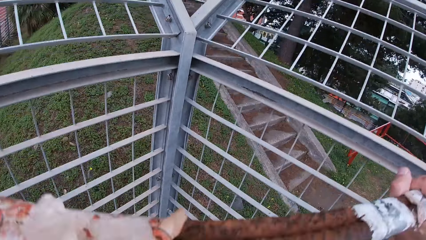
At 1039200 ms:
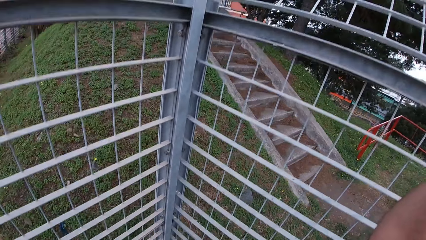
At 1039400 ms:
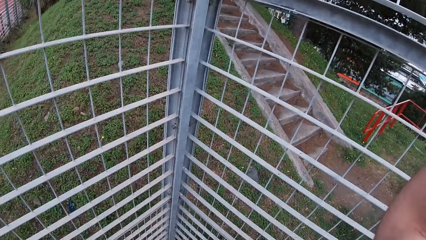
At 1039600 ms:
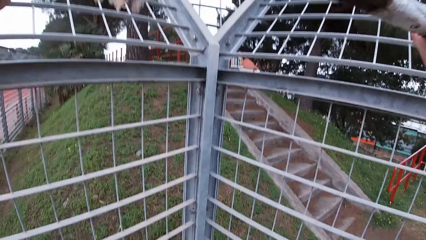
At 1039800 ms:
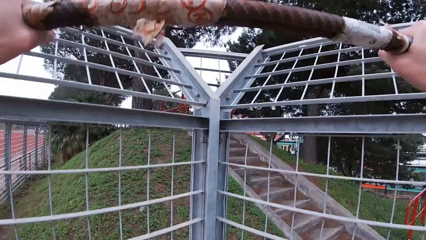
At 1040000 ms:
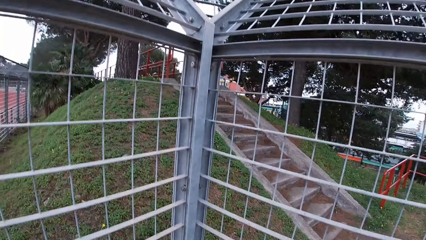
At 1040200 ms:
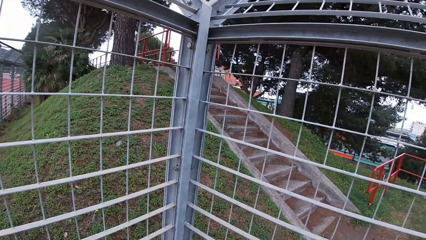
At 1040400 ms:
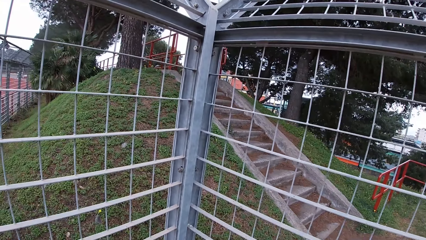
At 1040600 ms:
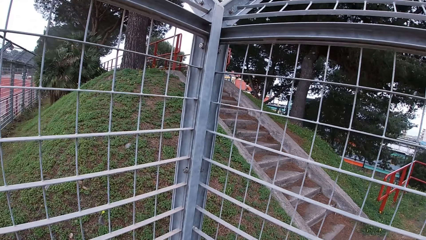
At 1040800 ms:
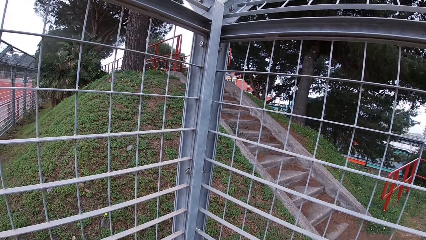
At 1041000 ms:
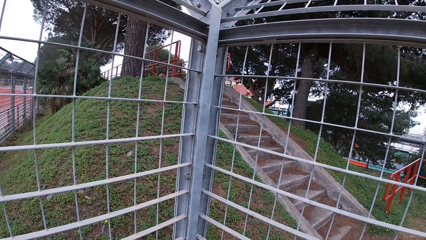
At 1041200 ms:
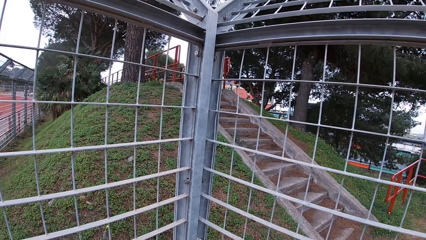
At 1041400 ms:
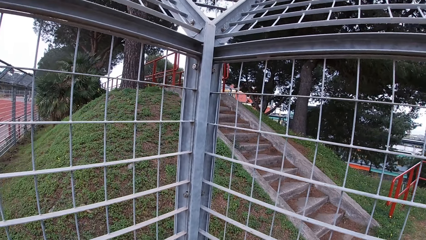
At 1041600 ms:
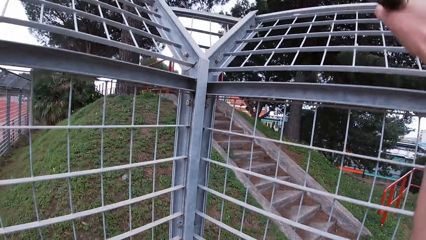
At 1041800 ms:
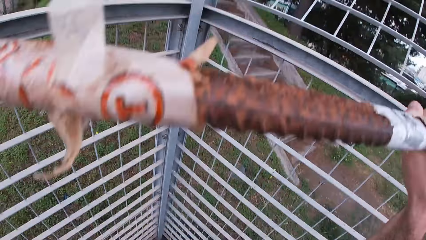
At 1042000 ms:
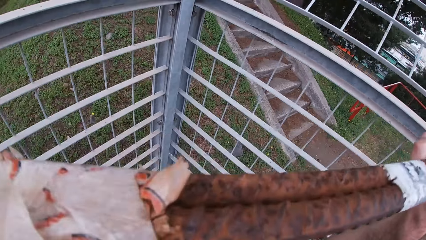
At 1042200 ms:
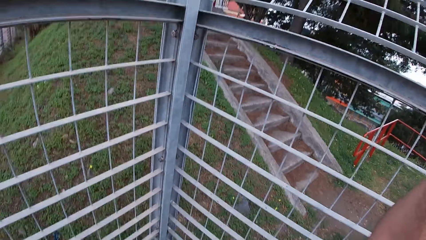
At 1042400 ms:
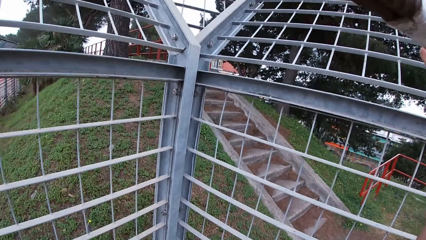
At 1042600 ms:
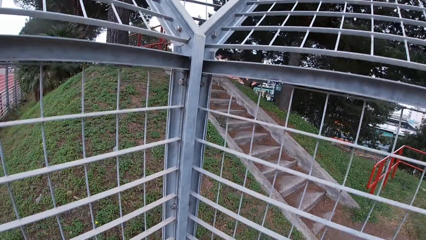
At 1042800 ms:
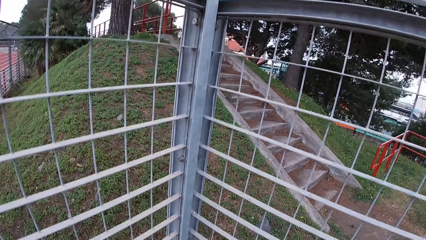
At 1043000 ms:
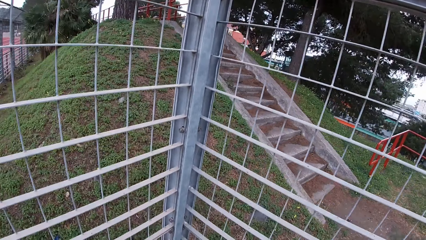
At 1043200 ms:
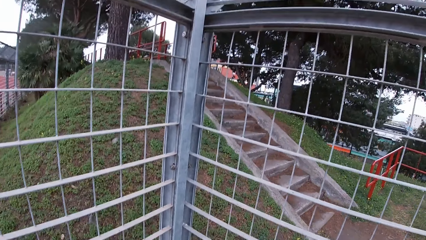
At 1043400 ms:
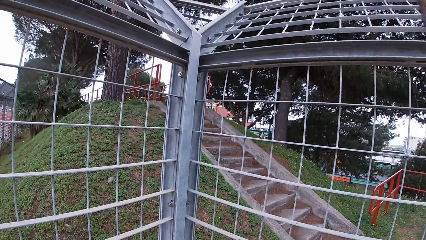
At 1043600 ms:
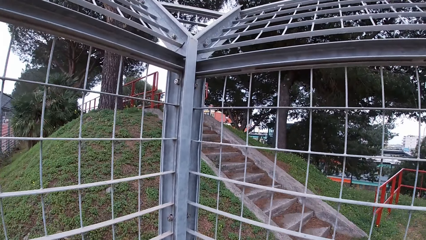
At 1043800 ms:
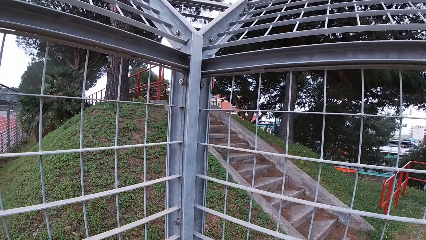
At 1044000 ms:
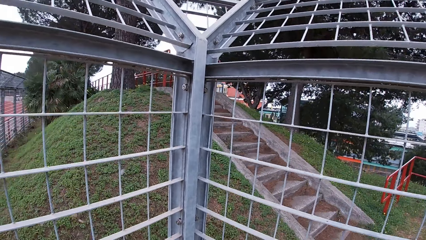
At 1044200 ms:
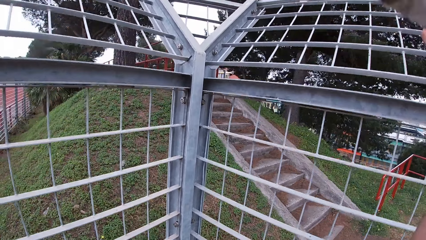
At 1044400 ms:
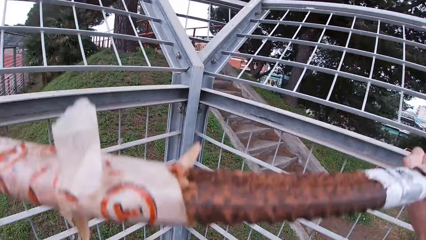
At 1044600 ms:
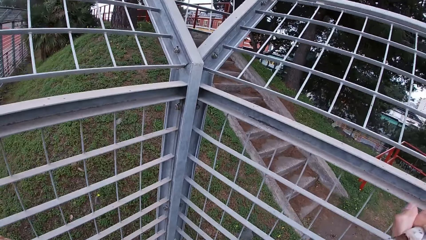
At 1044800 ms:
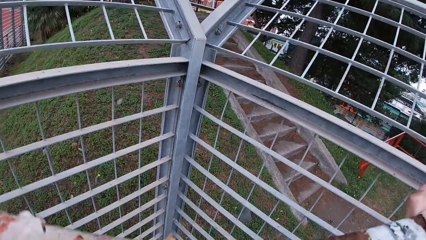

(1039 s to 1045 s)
The camera wearer exercises while holding the metal.

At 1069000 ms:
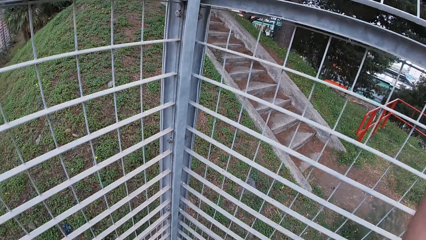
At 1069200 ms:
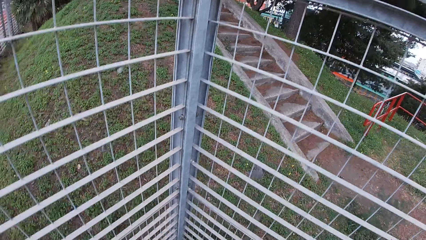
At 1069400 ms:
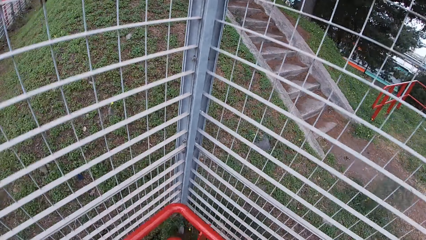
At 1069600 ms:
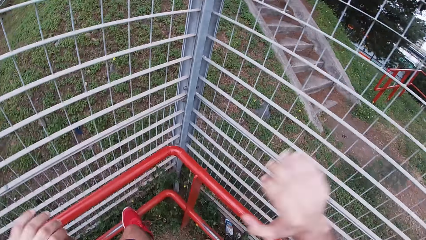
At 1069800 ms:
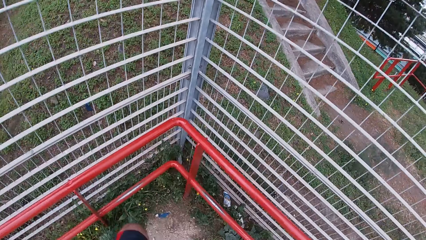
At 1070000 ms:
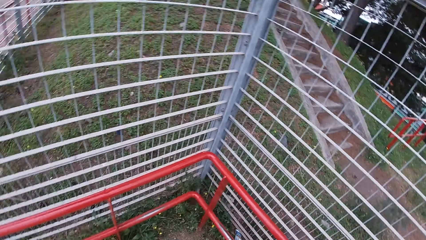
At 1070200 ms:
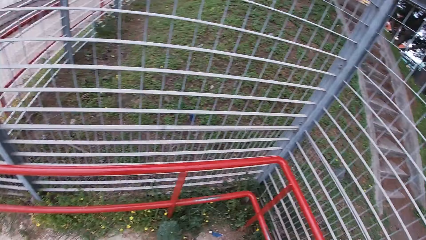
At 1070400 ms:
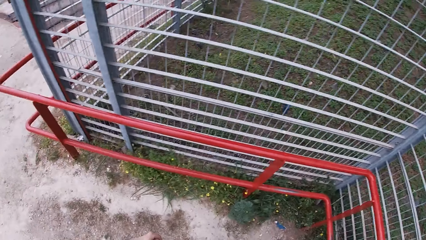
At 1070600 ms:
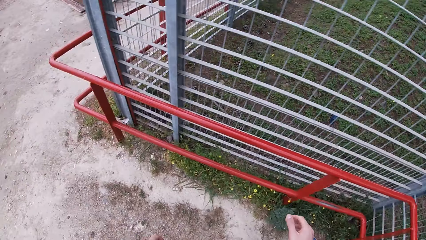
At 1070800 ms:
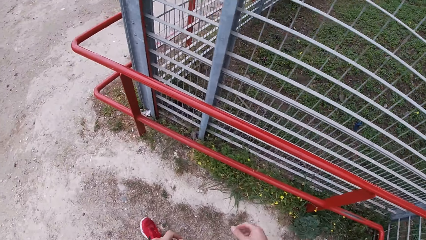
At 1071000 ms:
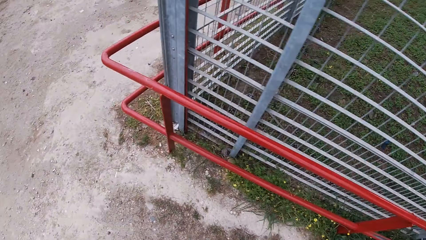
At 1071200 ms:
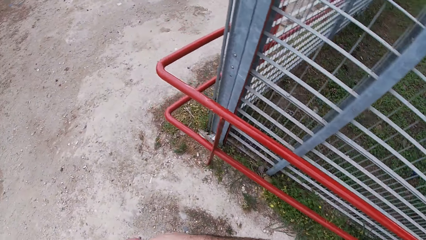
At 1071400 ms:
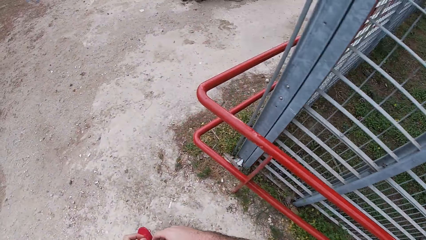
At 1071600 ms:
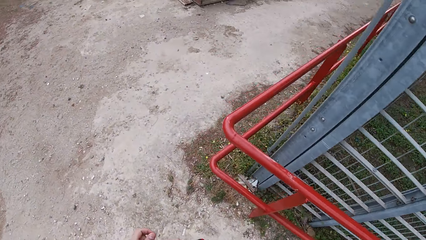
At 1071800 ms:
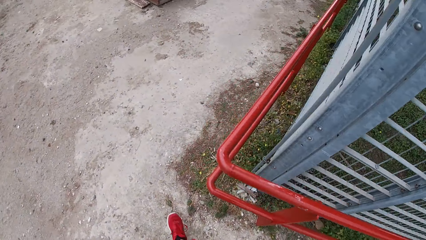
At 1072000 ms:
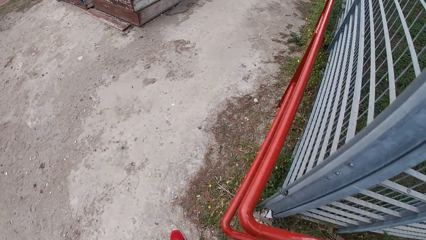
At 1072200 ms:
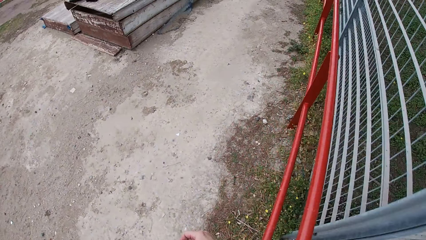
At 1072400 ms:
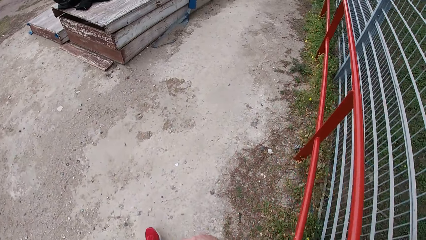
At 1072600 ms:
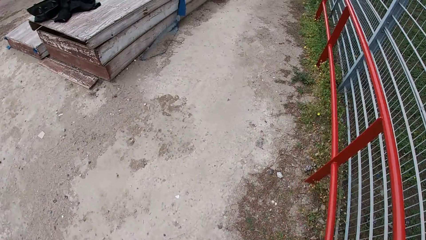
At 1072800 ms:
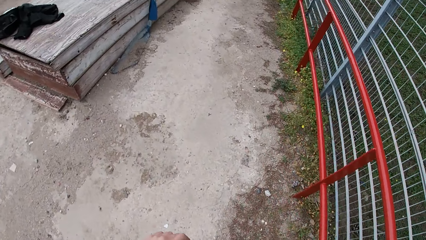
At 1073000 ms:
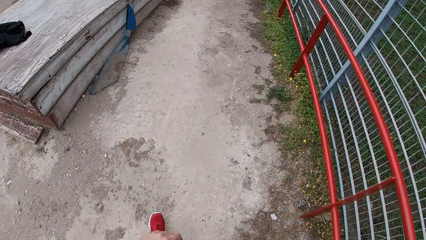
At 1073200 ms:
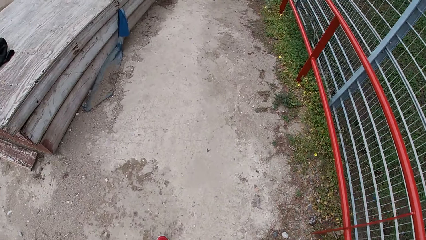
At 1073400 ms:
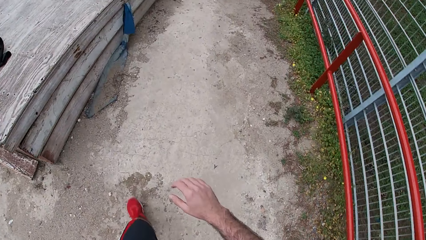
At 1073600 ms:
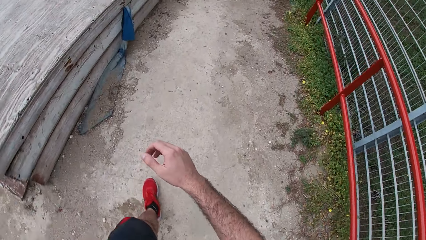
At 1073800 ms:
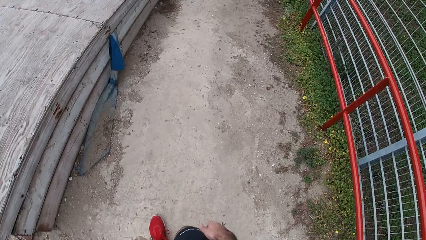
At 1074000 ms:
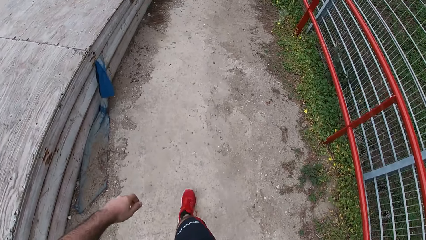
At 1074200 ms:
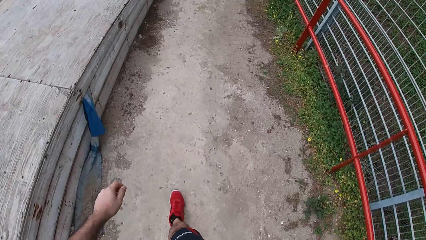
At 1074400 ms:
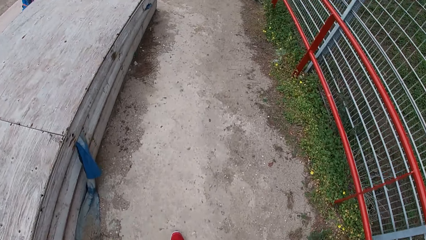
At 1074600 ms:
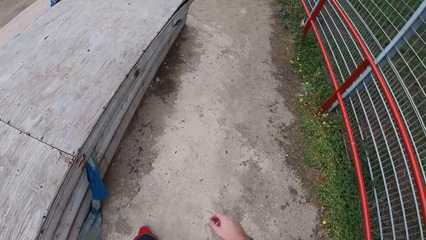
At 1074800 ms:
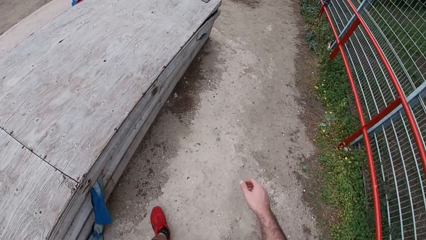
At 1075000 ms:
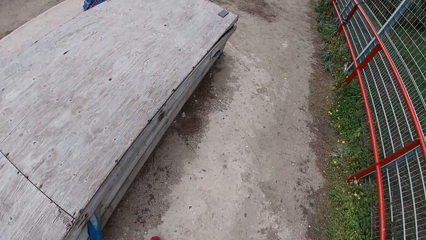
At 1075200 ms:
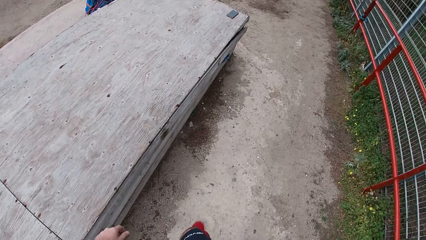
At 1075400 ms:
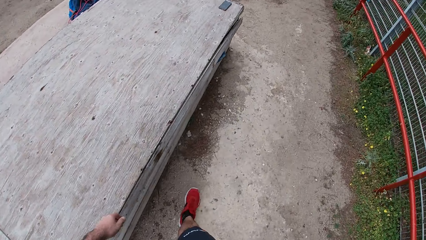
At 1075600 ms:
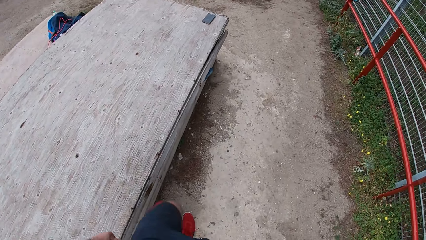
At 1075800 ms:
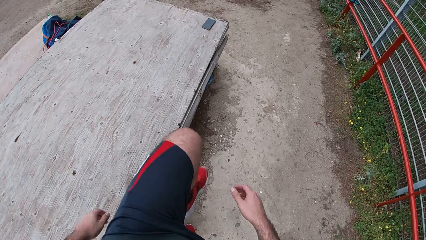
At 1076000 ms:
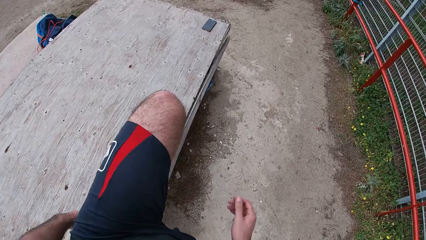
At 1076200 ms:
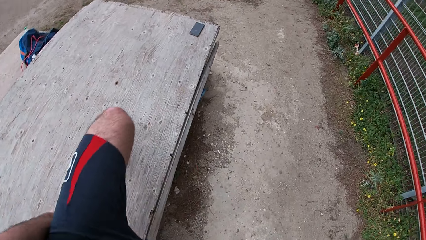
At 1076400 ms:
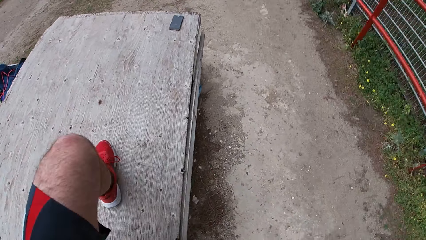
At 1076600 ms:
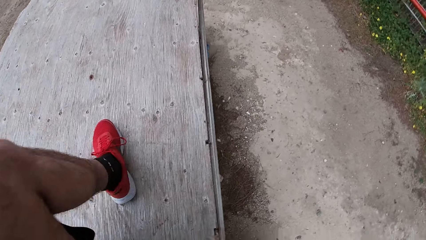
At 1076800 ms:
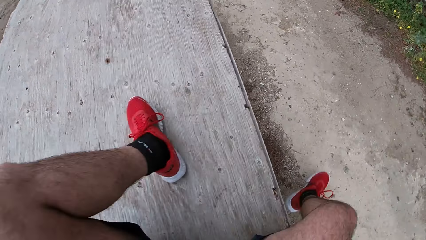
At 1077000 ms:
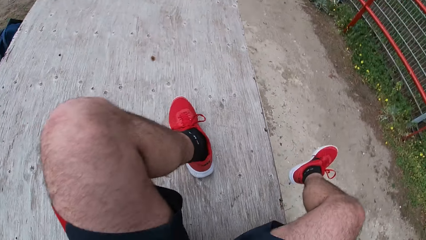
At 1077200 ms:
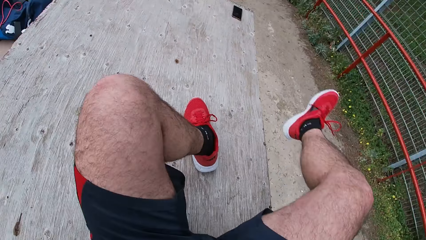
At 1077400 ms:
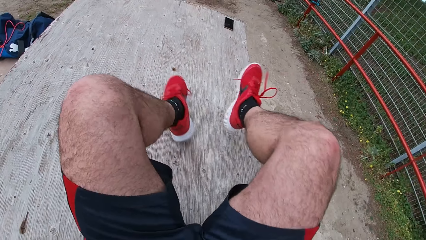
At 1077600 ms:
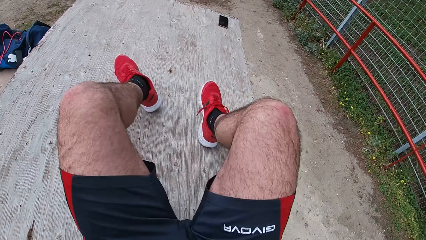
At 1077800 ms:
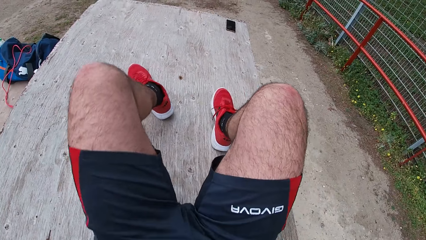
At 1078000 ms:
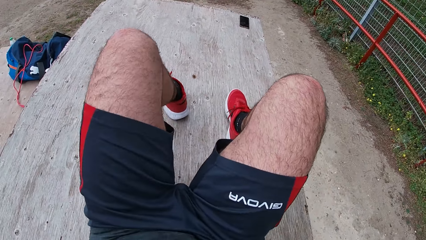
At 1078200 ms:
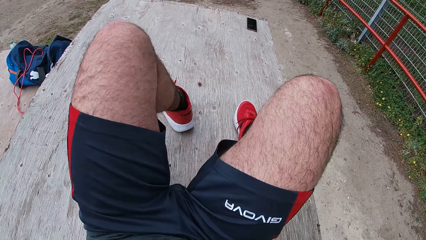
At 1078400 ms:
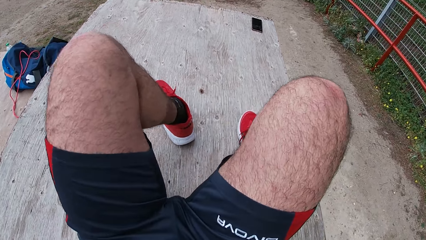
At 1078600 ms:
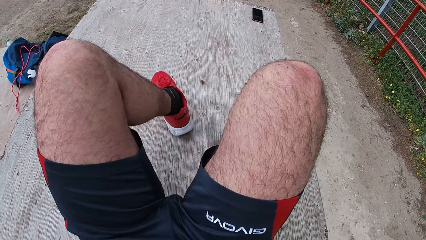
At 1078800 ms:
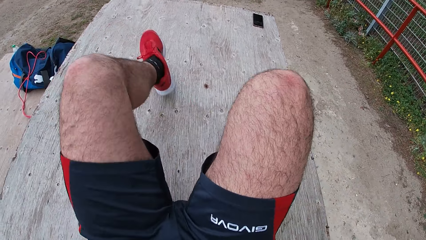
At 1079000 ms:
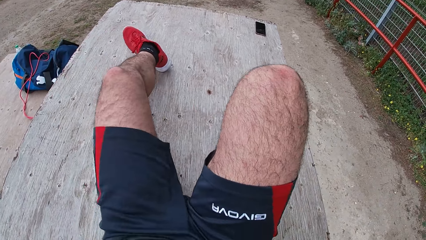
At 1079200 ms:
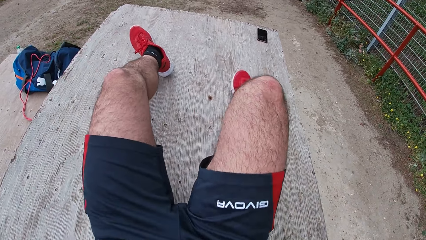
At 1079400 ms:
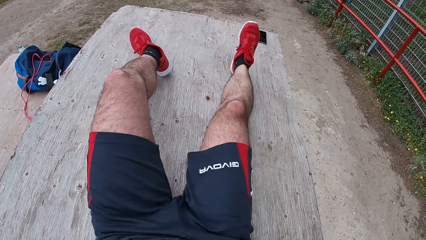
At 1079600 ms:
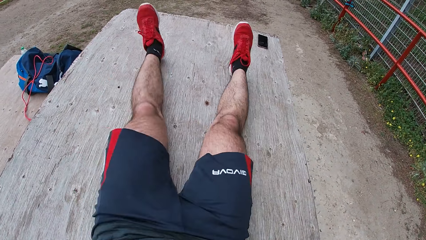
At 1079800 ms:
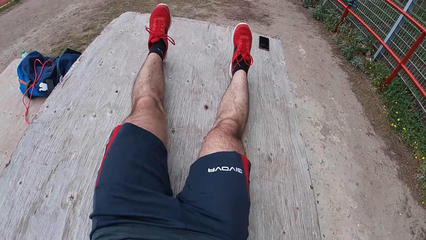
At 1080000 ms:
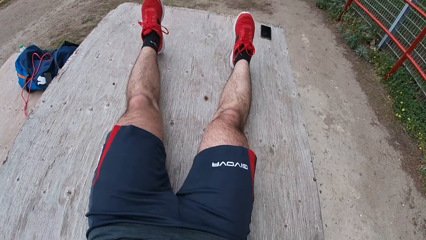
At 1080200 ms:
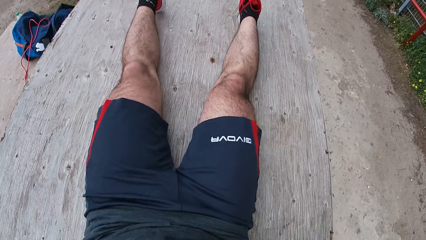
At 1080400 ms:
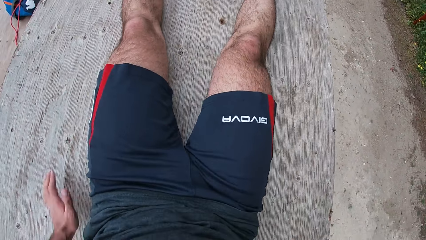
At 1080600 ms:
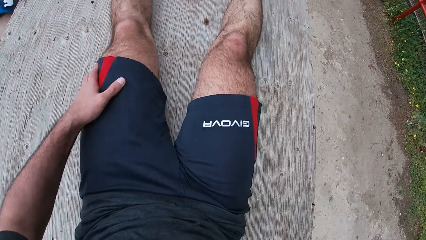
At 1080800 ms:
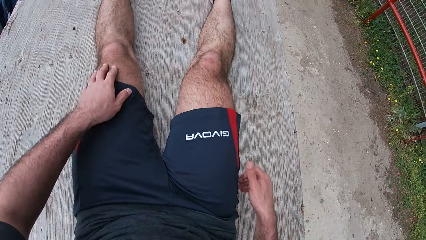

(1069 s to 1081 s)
The camera wearer jumps from the metal. He walks towards the table in the park. He lays on the table. He raises his legs on top of the table. He places his other leg on top of the table. He positions himself.
